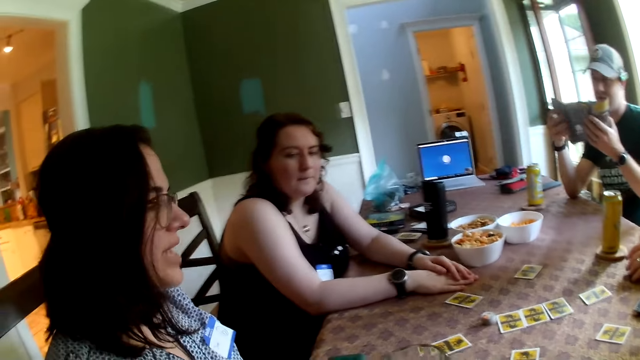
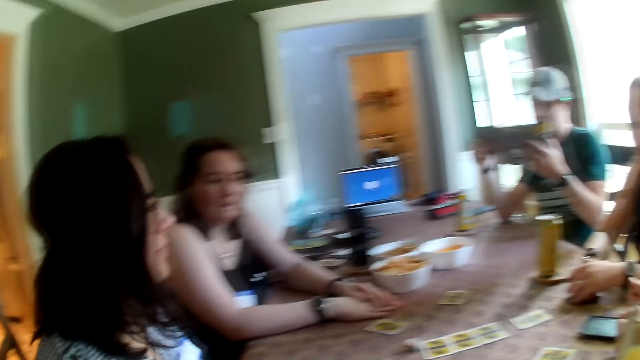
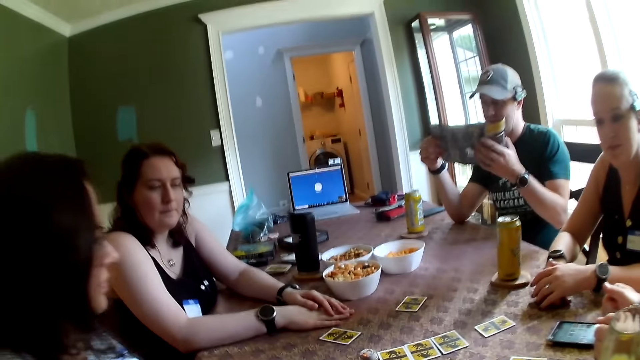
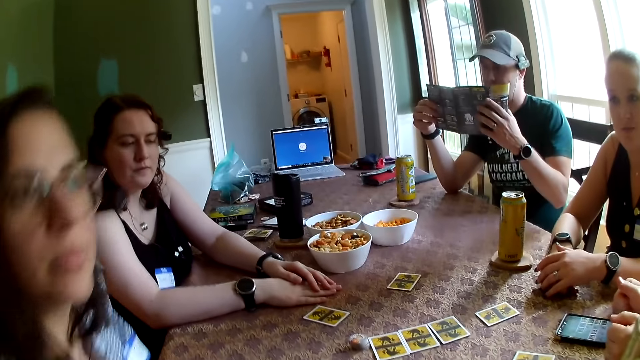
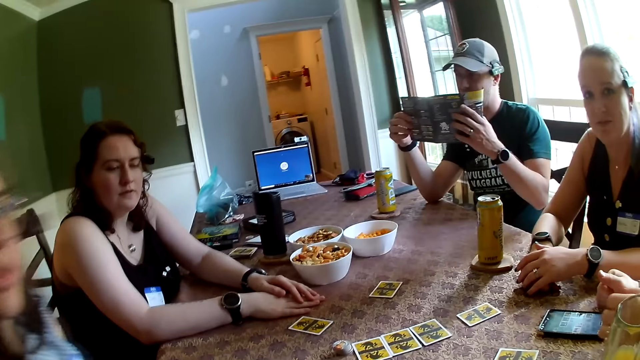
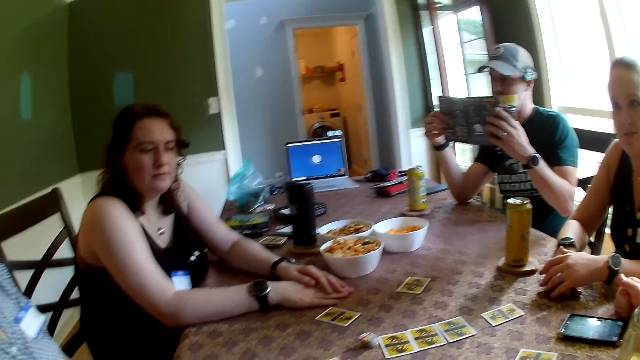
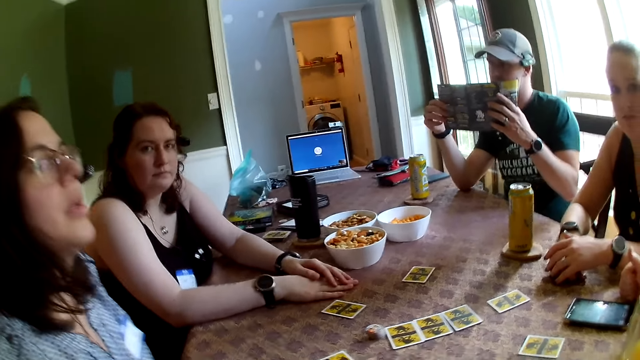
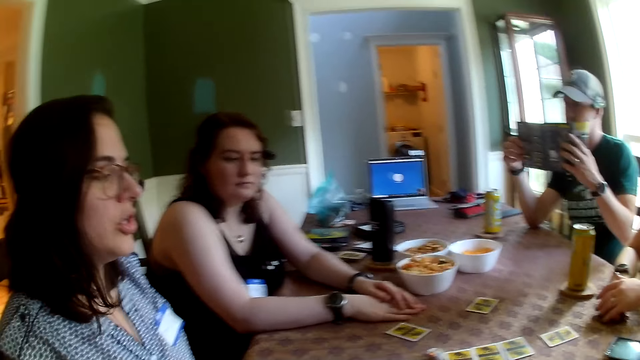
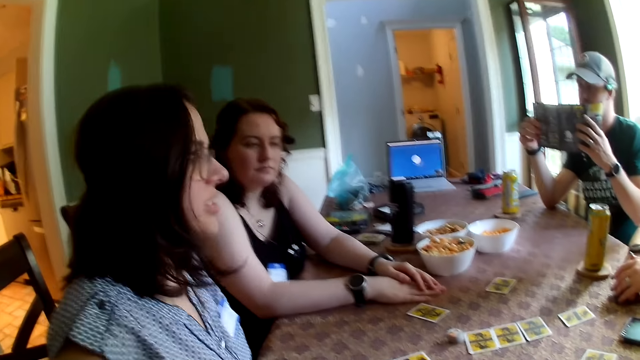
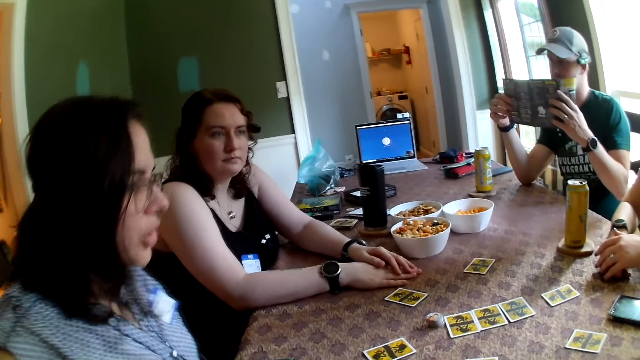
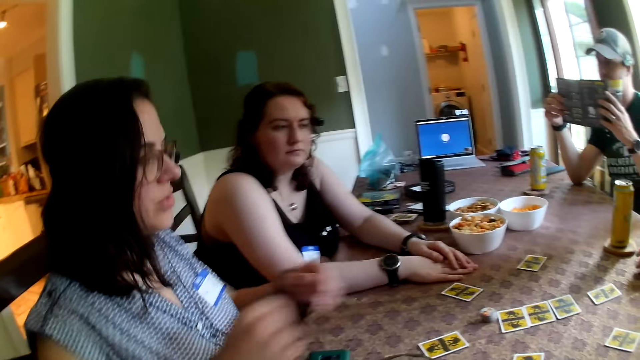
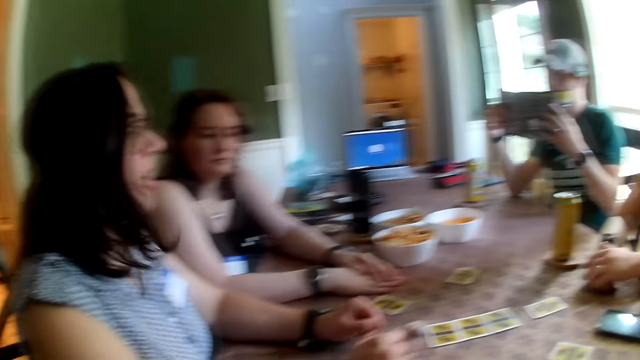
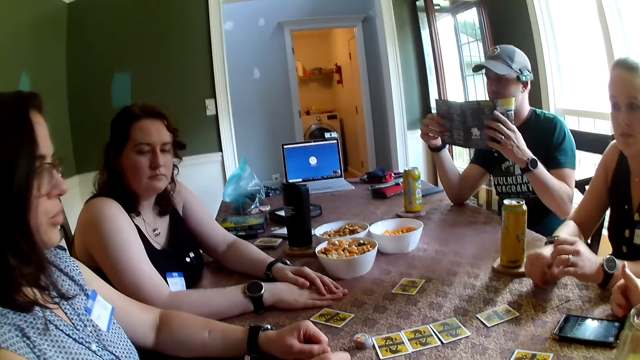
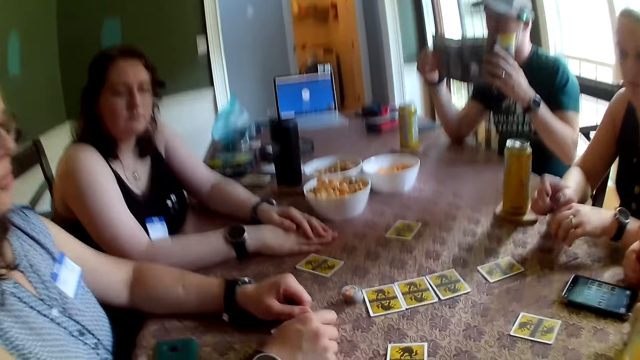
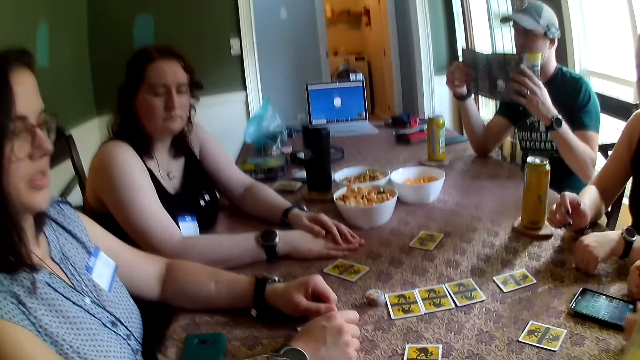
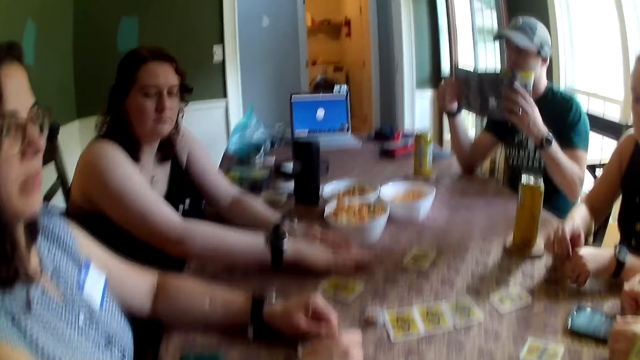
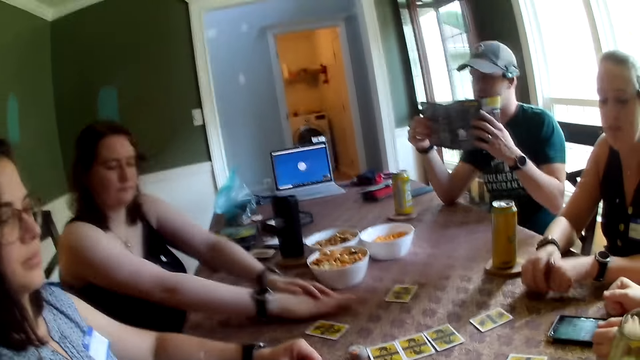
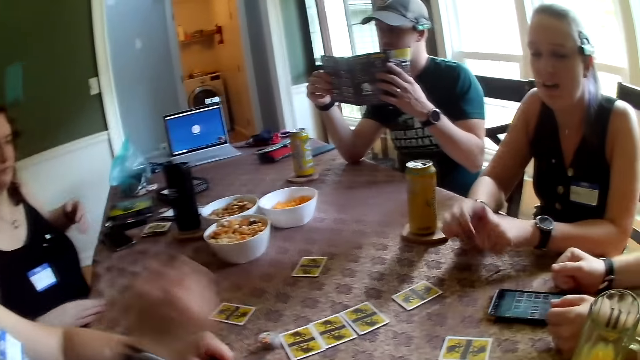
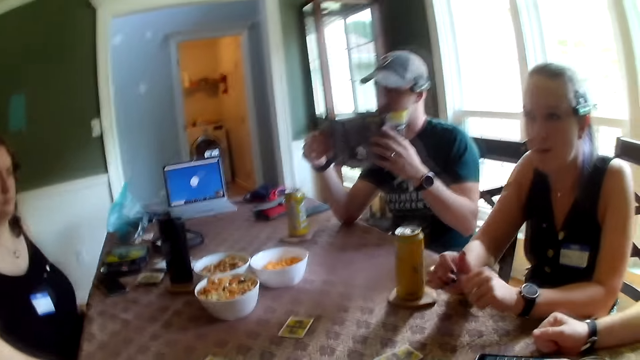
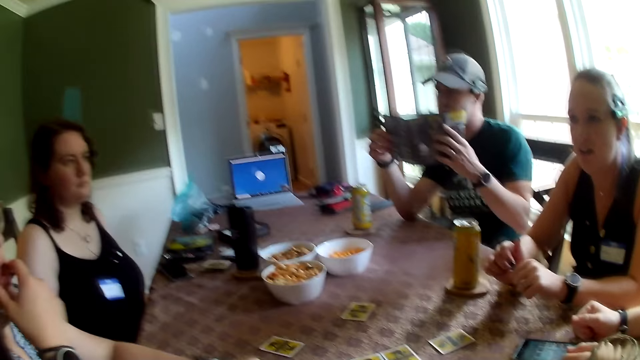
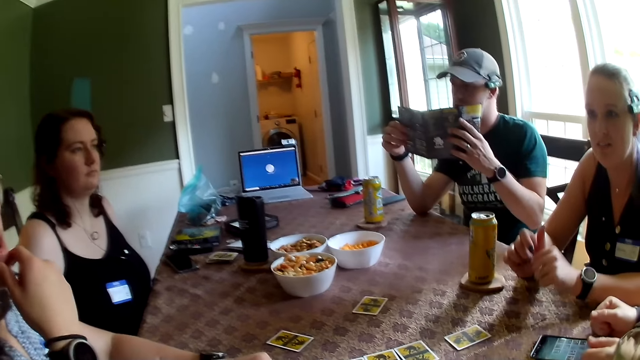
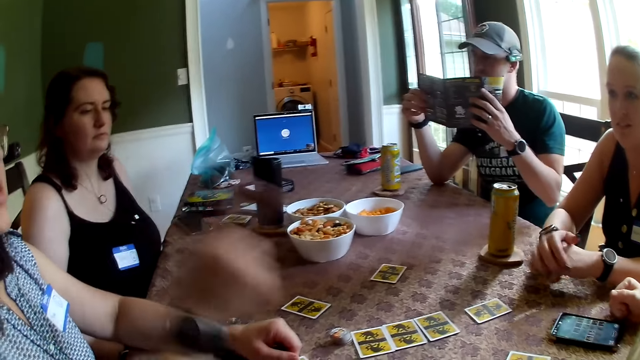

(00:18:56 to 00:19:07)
The third woman knocks on the table with her left hand.

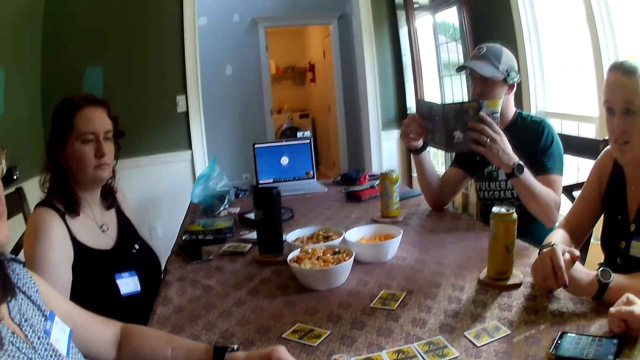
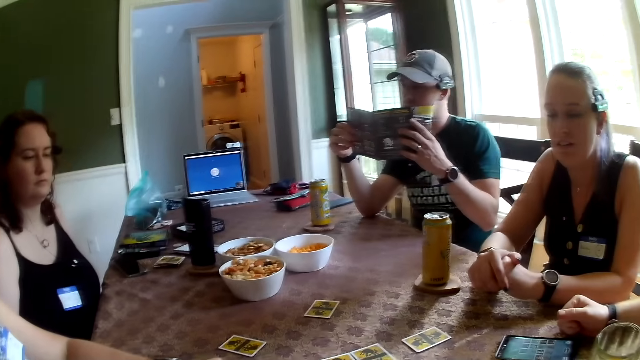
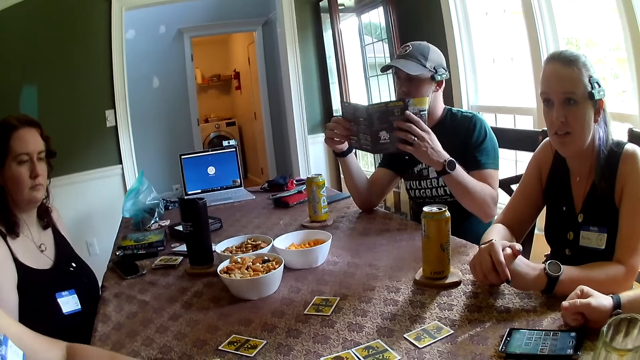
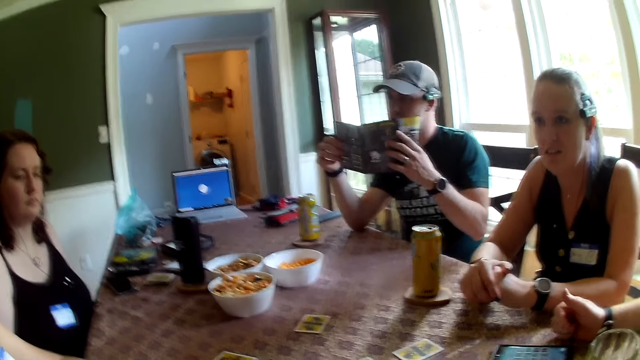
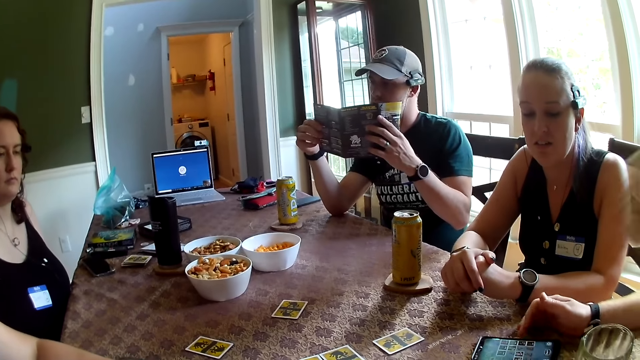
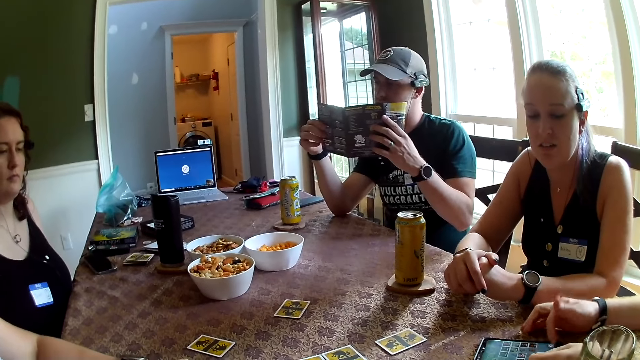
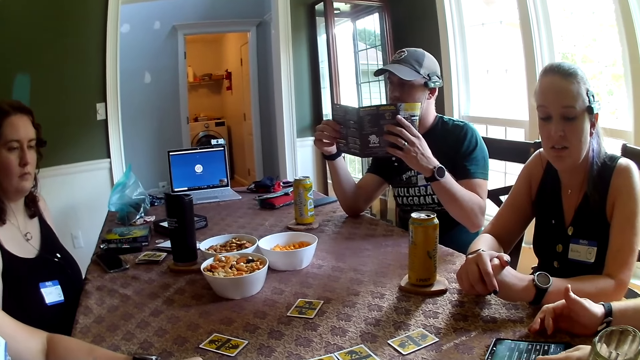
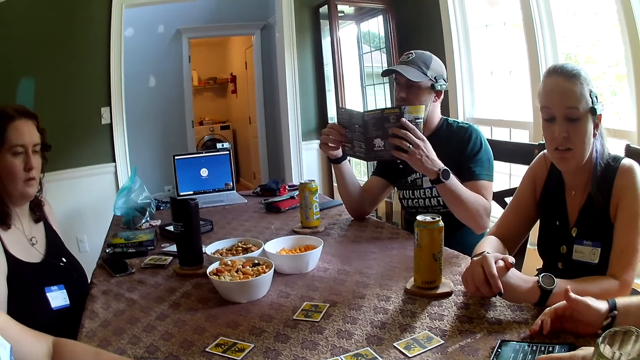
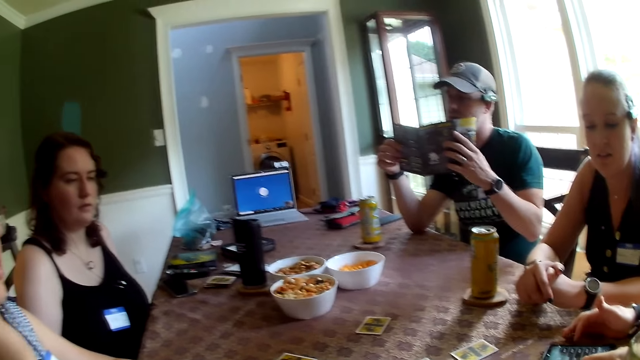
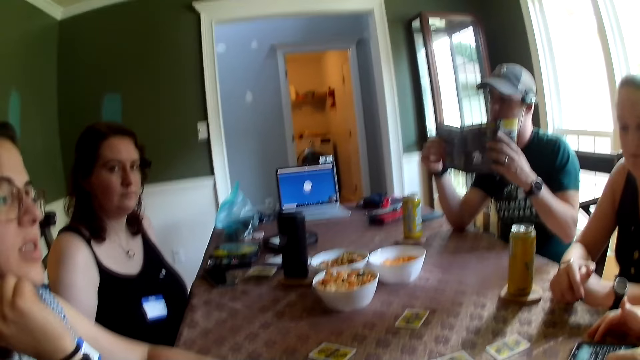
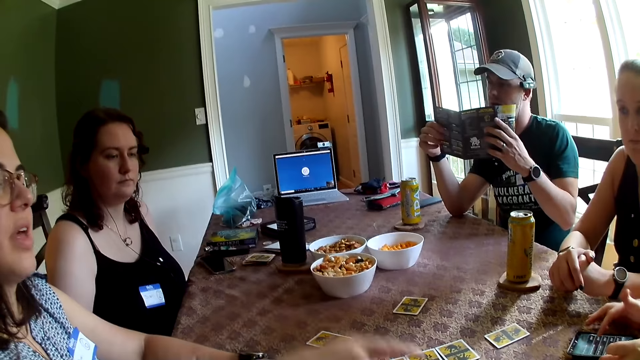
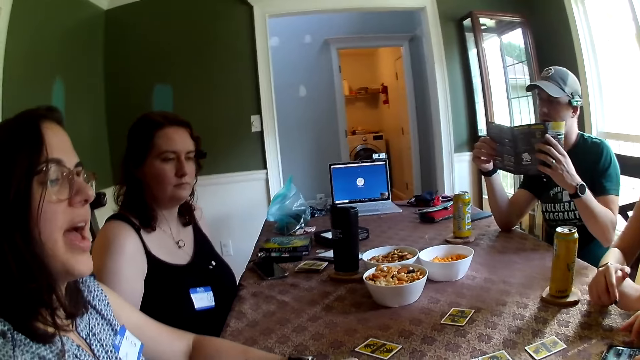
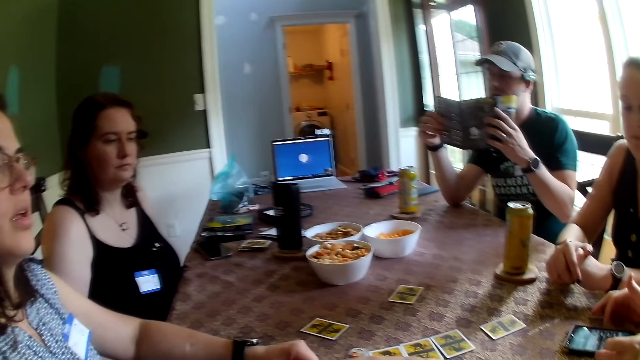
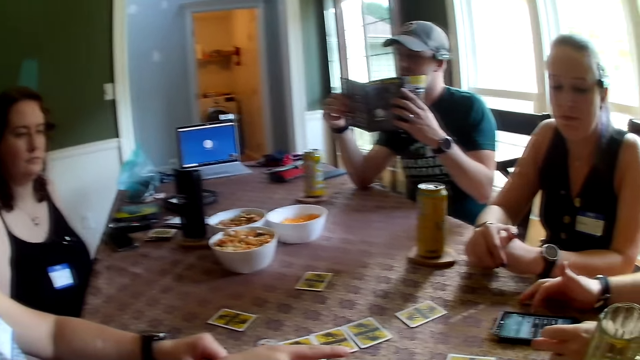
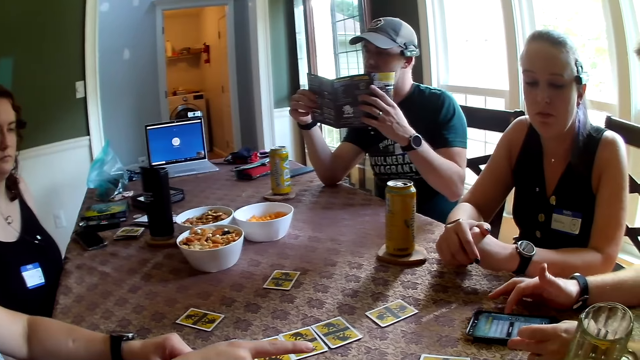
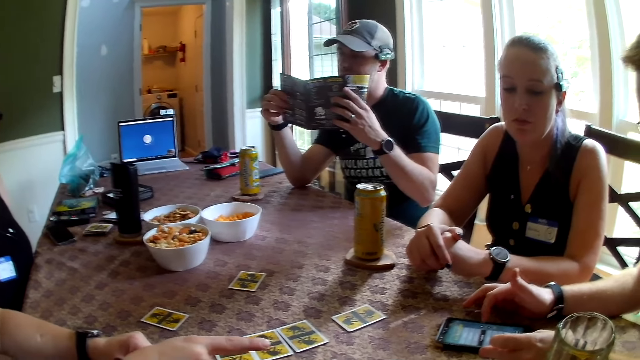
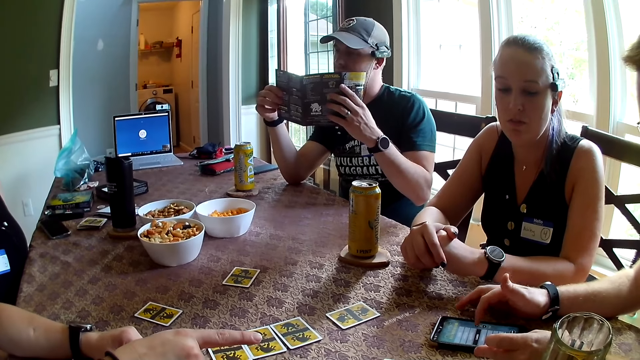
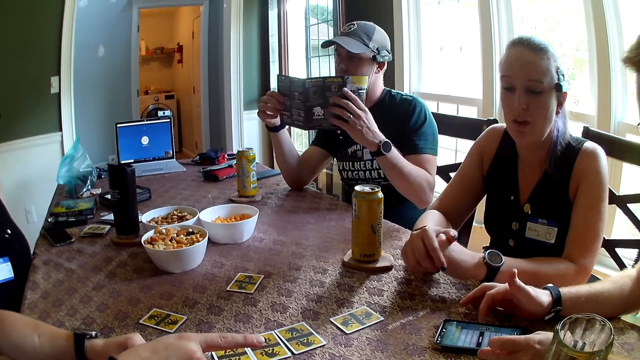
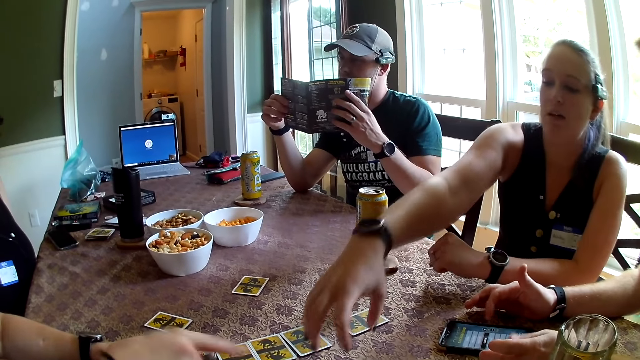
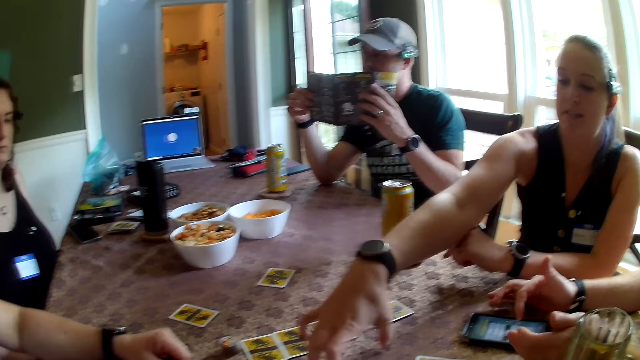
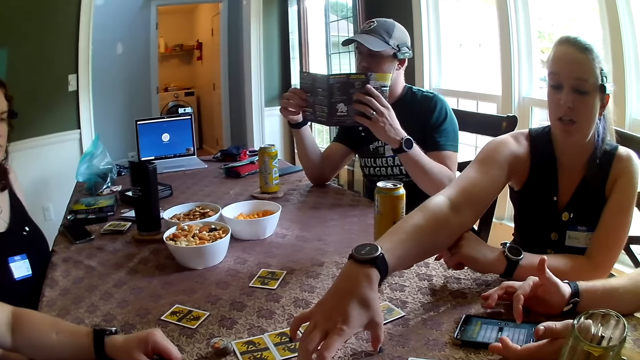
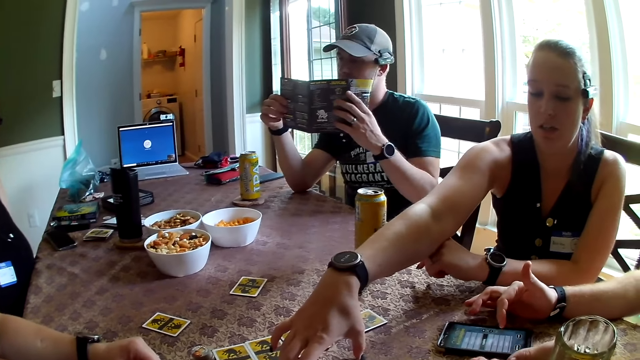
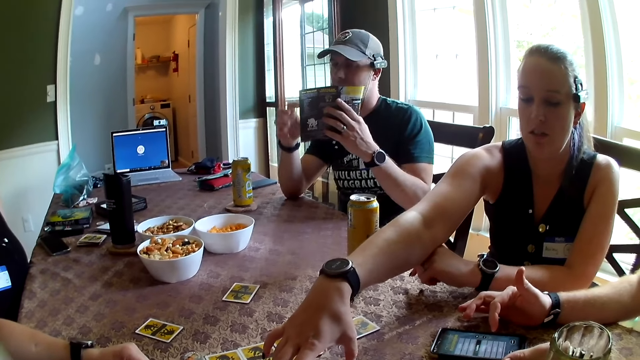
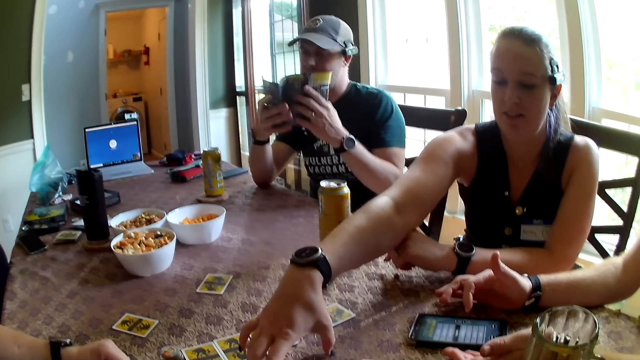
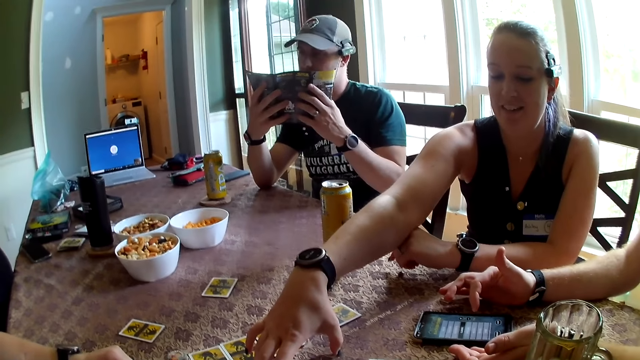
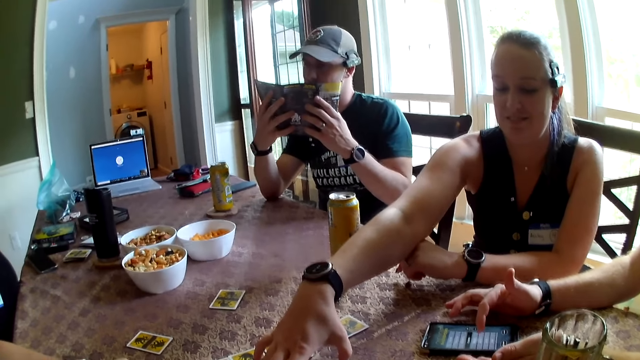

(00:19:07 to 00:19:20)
A man presses a phone on the table with his right index finger. A woman stretches her right hand. Another man flips a page of the manual in his hands with his right hand.
